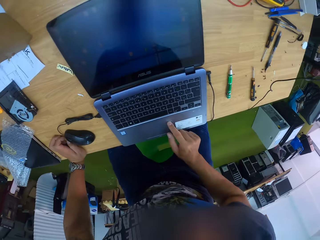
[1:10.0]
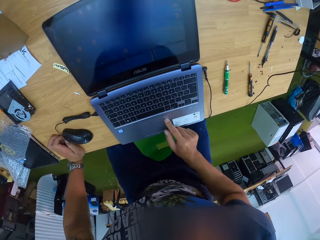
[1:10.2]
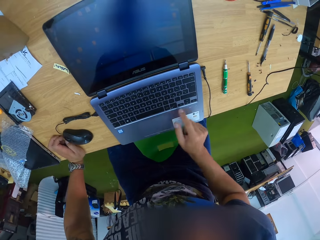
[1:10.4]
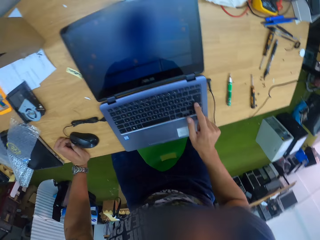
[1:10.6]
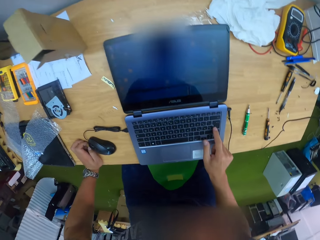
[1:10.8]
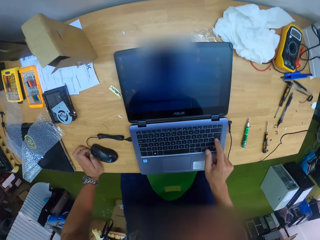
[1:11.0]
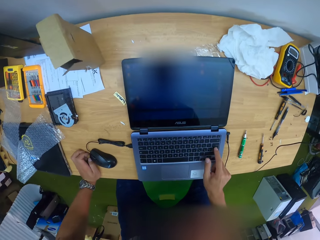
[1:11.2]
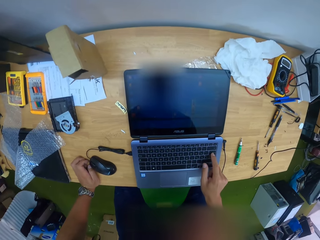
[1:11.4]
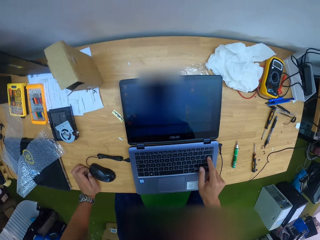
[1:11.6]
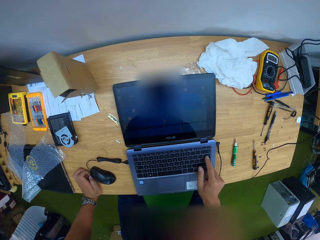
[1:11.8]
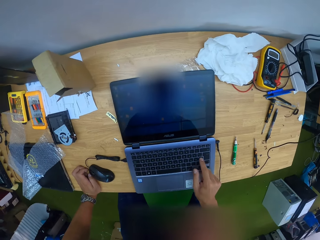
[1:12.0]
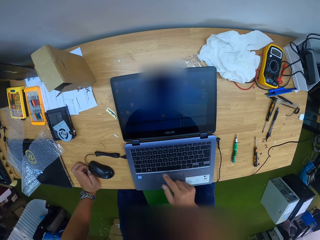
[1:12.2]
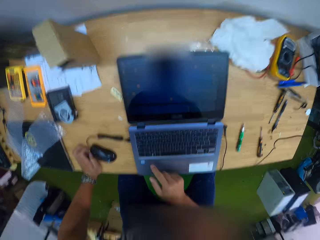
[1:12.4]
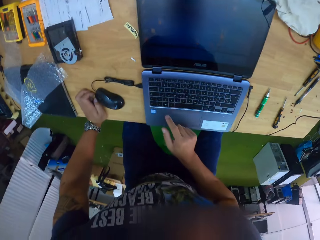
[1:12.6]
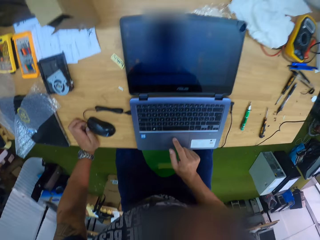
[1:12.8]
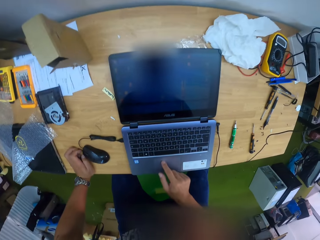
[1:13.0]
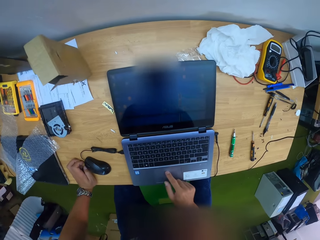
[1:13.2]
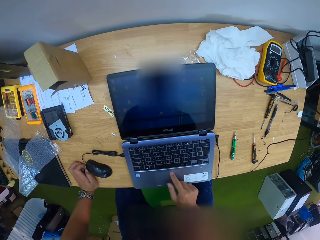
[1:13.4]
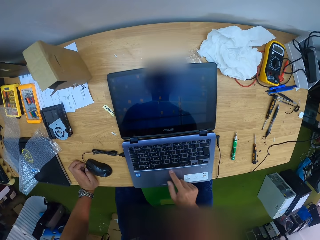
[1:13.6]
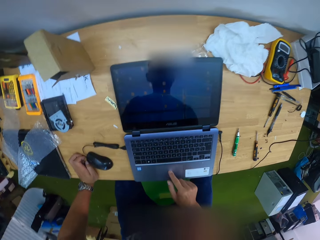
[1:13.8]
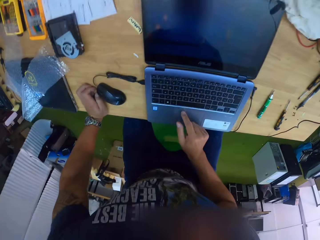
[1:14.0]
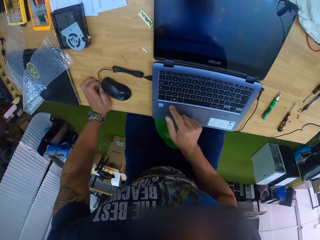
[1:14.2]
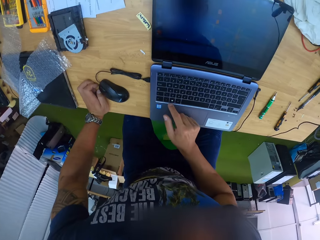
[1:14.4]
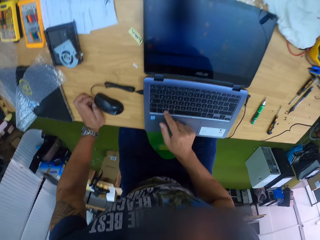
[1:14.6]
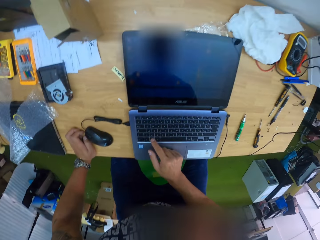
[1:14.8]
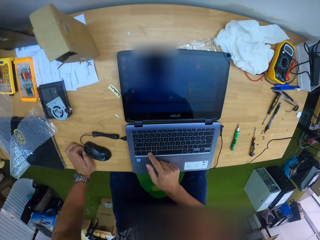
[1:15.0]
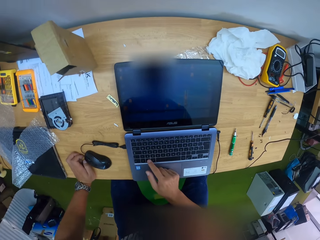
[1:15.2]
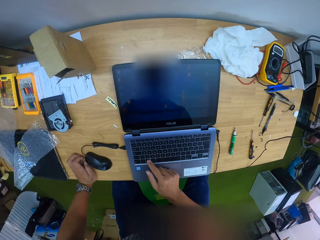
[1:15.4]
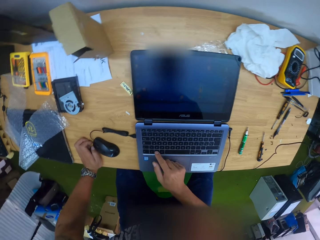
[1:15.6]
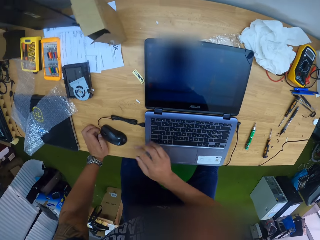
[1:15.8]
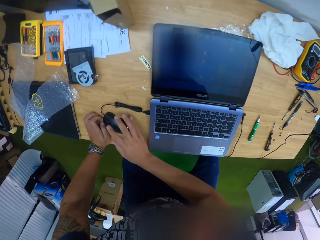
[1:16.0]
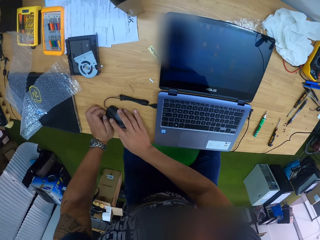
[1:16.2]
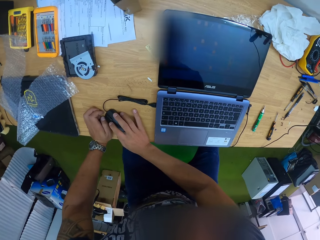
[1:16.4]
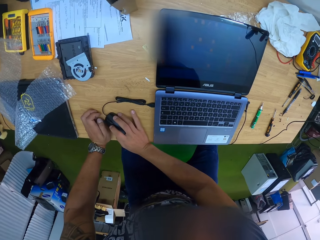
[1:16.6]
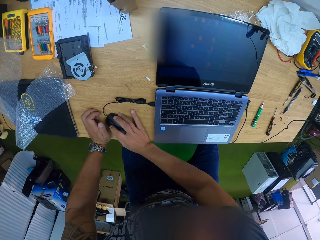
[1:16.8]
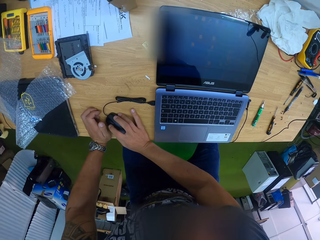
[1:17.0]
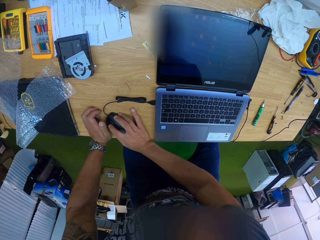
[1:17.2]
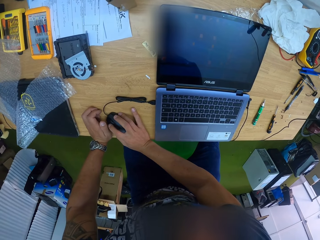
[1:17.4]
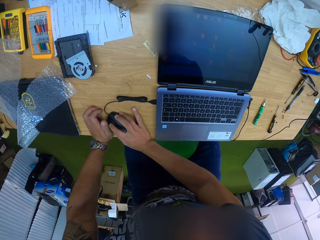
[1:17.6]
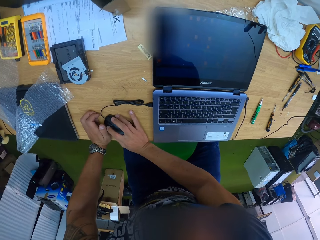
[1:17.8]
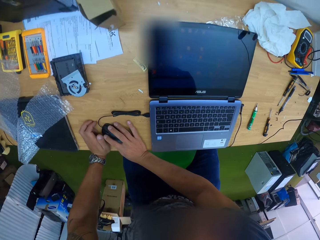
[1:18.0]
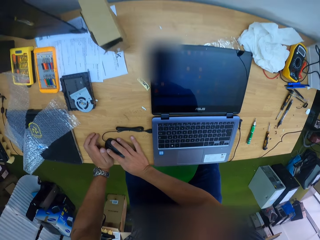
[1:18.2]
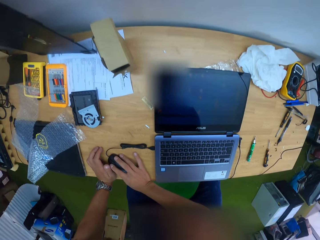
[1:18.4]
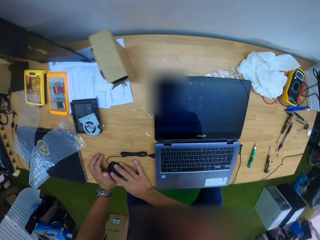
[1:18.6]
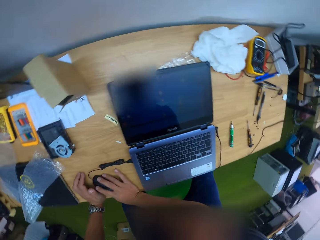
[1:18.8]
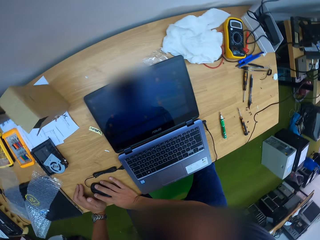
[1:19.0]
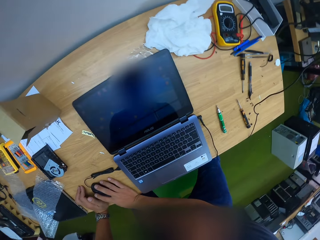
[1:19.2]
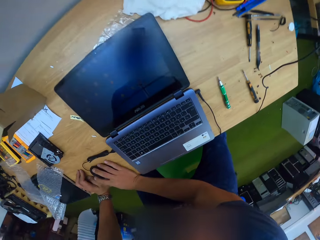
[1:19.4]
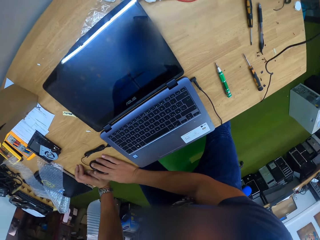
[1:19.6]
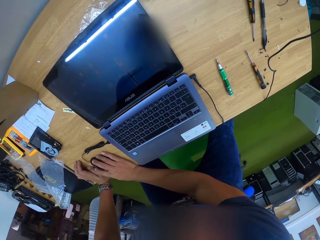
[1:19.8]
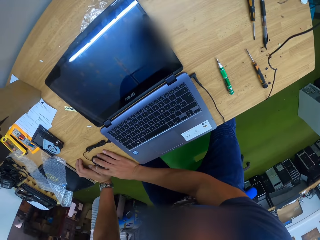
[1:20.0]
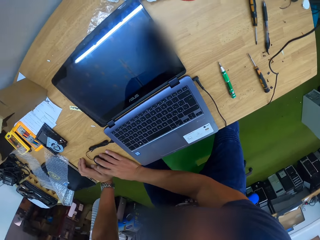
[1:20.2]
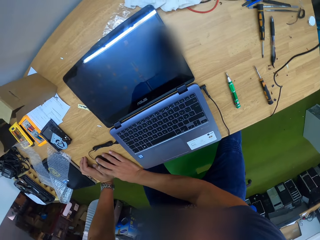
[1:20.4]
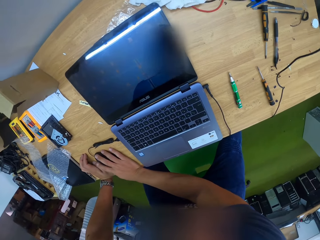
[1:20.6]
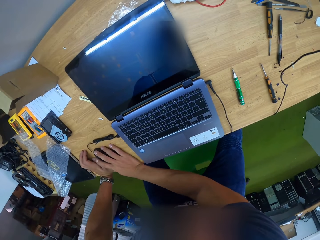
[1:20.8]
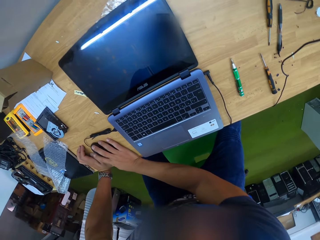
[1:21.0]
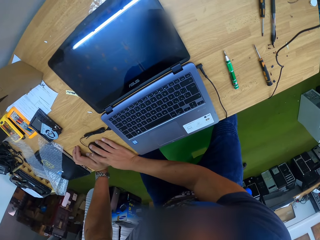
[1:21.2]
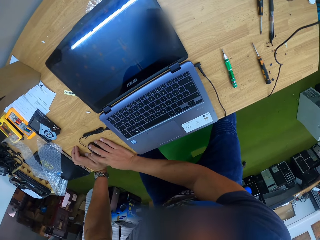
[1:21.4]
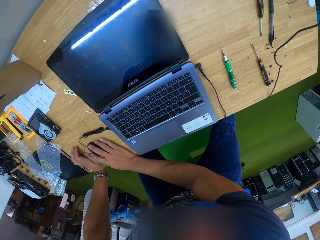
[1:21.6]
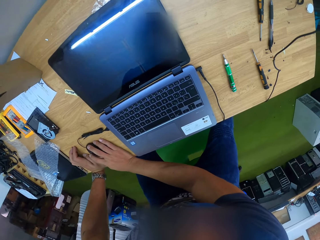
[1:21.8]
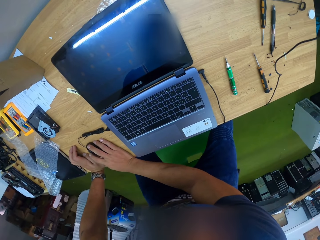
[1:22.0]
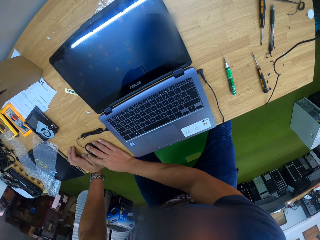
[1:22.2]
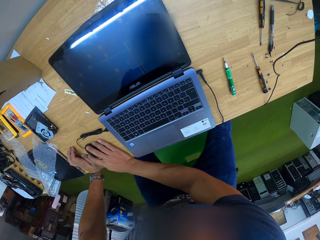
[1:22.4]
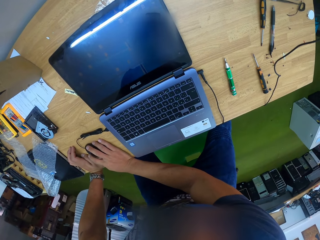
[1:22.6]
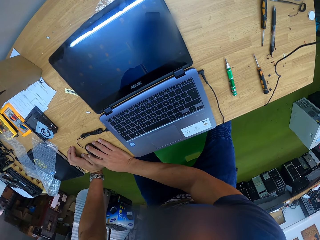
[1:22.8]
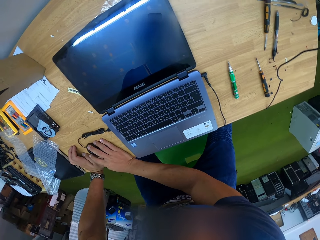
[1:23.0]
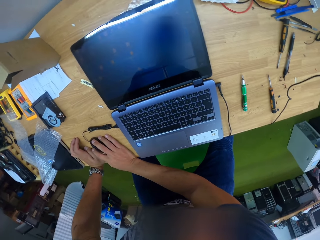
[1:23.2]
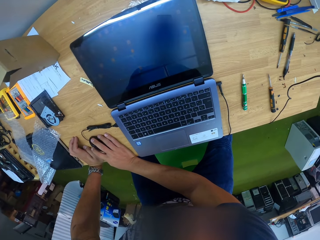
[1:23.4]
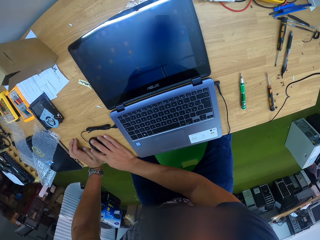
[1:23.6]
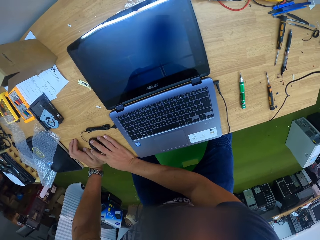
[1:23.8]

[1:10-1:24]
The camera wearer navigates the laptop.

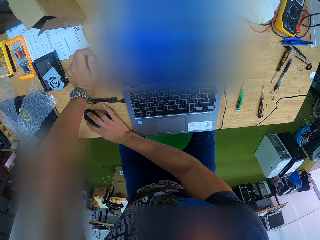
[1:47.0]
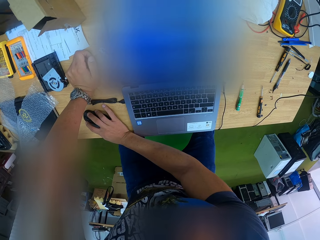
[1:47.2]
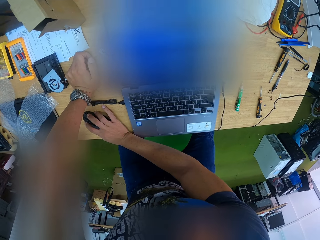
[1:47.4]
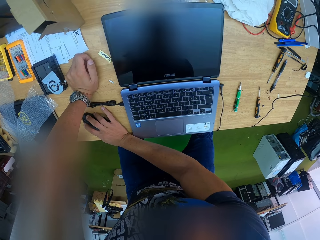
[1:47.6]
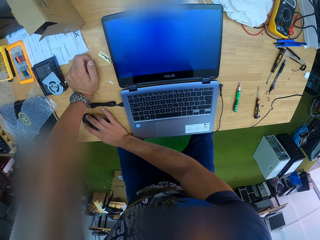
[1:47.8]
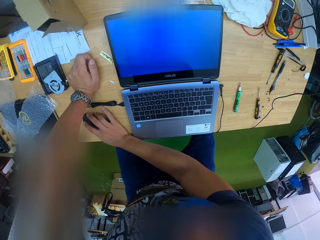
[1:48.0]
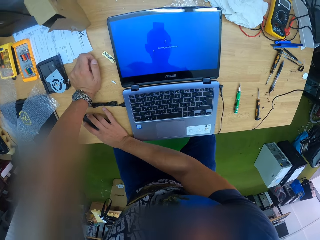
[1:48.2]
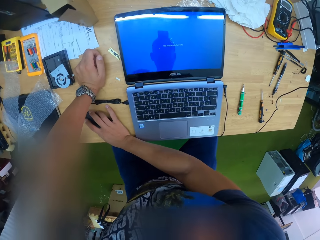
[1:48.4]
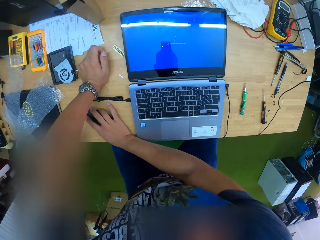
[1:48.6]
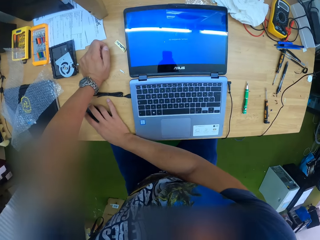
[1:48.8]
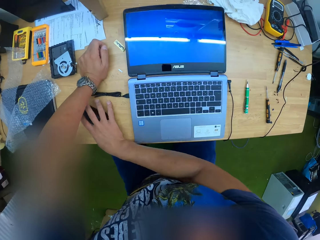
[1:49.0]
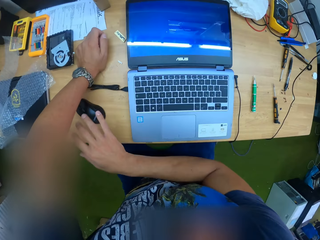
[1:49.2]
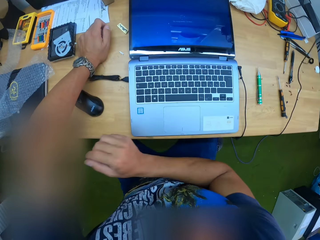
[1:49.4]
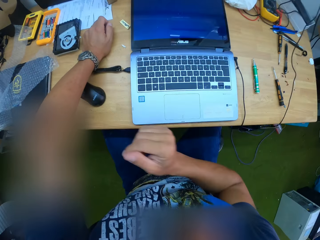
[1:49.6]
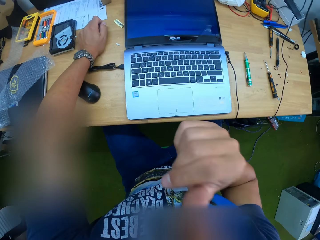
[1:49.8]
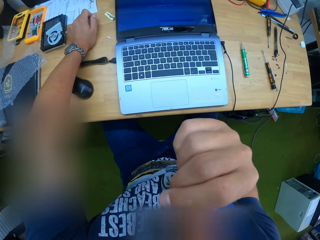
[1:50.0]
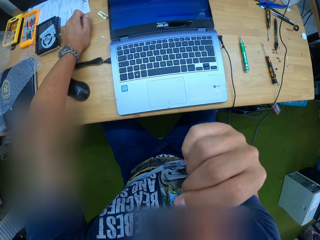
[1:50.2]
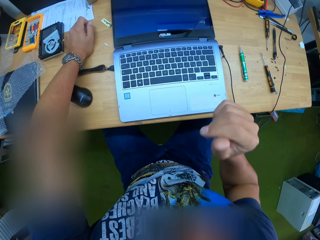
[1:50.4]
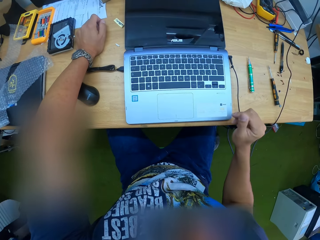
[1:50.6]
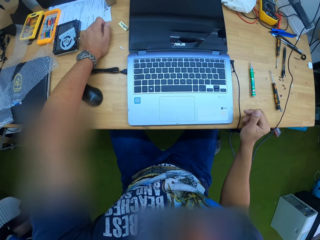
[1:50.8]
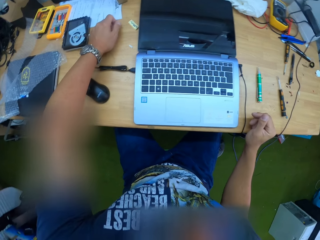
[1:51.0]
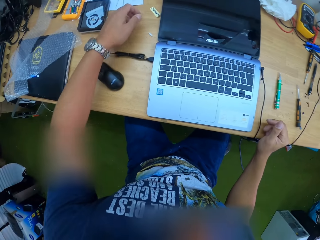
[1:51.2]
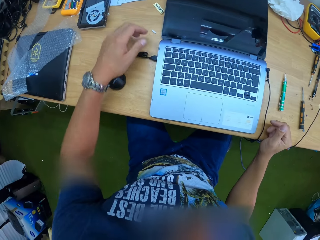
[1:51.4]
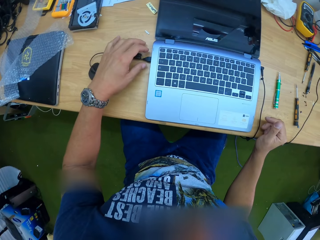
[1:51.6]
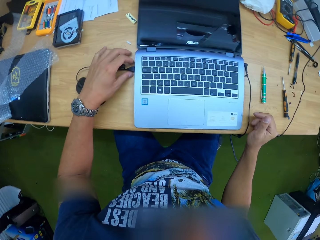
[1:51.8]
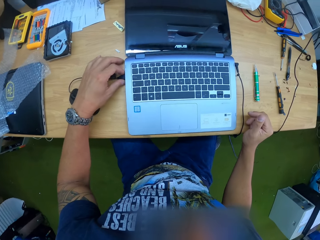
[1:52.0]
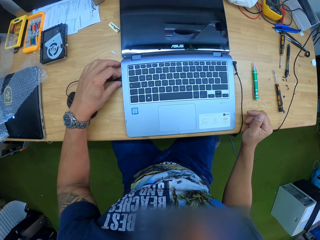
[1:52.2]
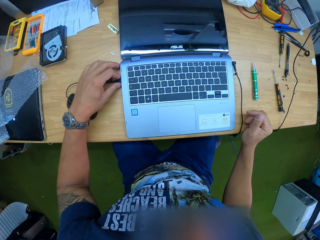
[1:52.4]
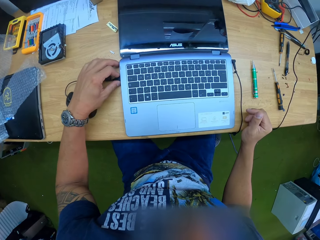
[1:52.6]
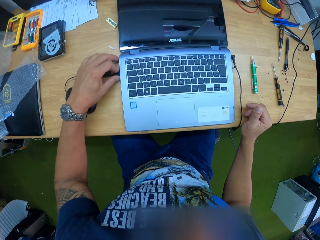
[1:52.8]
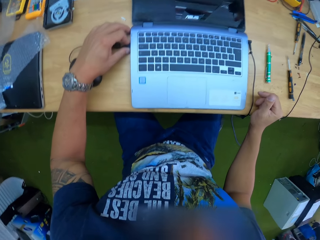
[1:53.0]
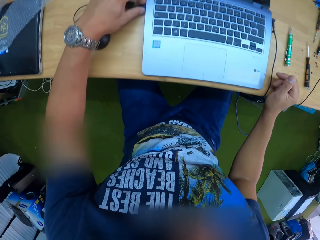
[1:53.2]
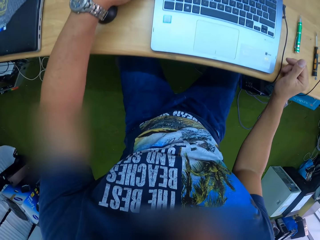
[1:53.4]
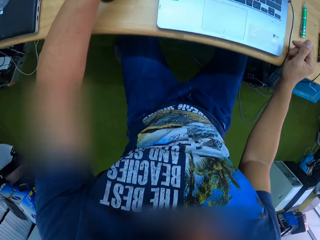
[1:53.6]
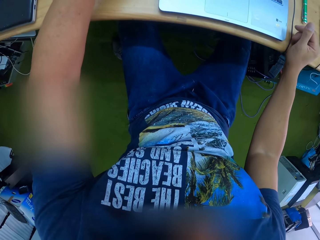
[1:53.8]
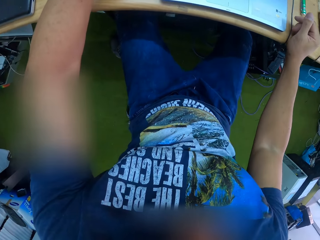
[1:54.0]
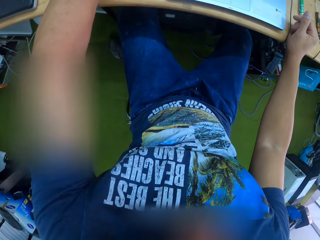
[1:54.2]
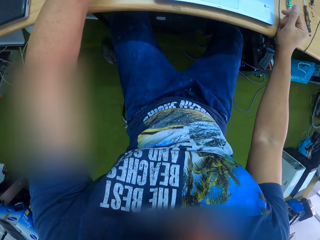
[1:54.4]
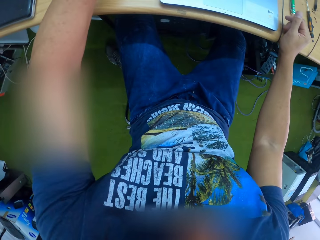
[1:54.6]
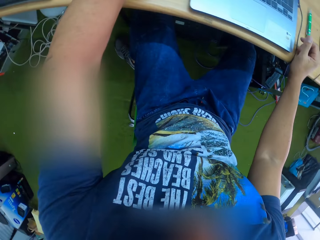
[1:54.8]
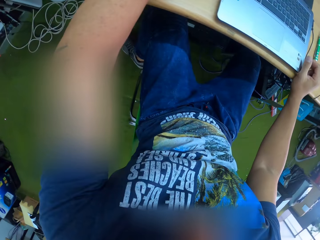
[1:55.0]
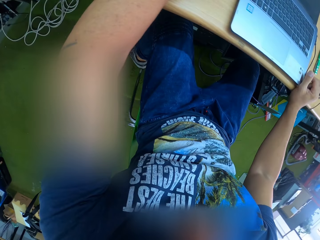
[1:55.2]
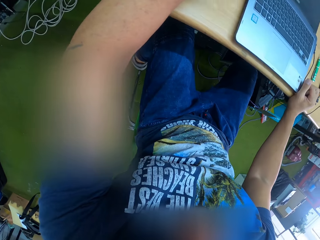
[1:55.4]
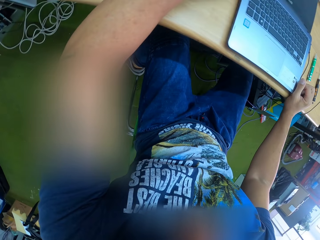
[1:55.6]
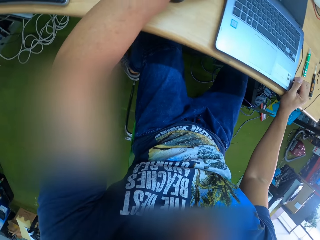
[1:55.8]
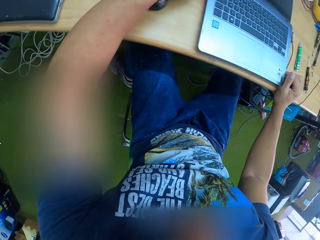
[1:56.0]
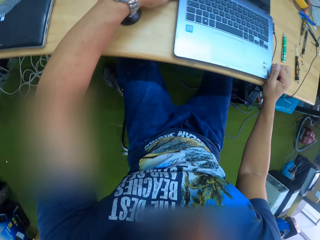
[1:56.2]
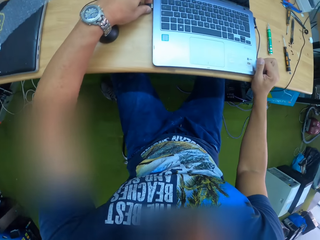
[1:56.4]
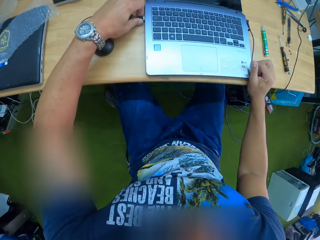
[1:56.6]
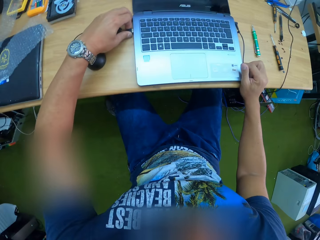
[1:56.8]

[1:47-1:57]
The camera wearer sits on the green chair. He touches his face with his right hand. He raises his right hand towards something and withdraws his right hand from something. He looks under the table.
